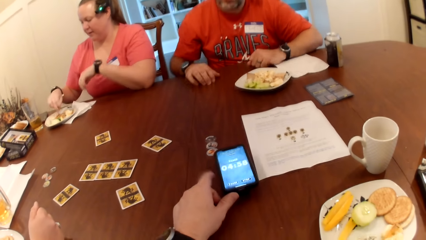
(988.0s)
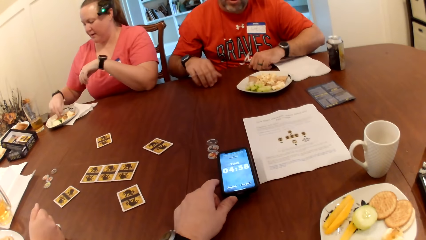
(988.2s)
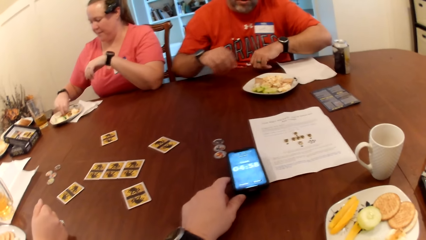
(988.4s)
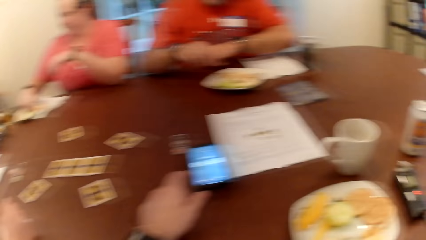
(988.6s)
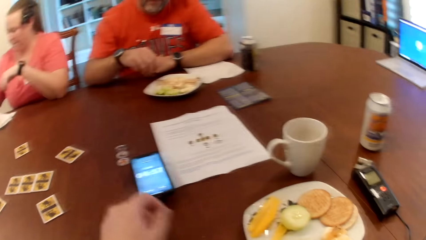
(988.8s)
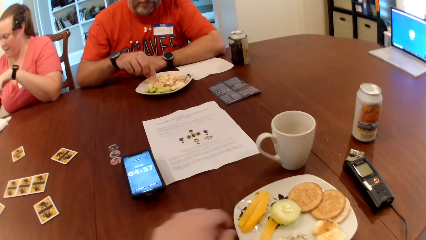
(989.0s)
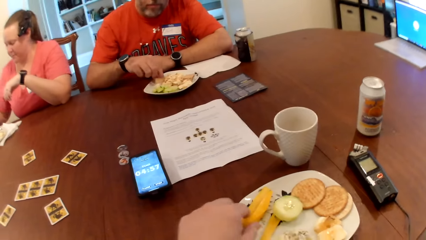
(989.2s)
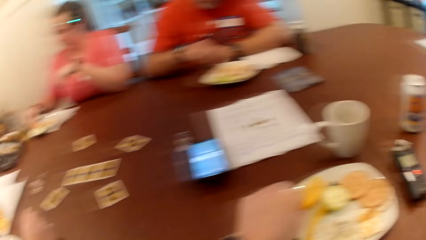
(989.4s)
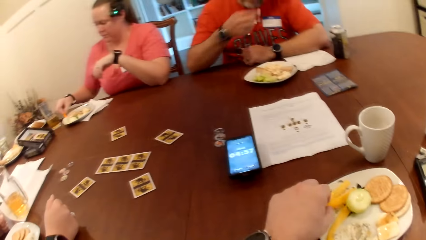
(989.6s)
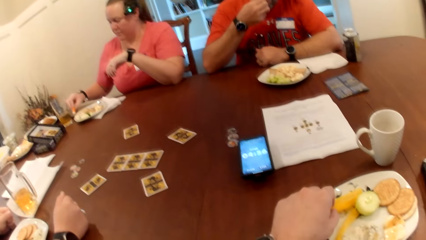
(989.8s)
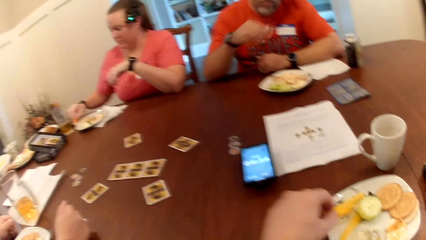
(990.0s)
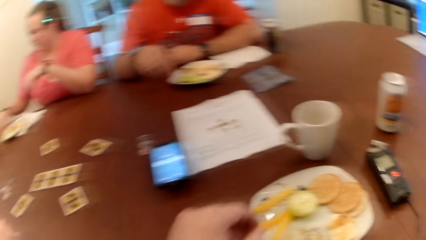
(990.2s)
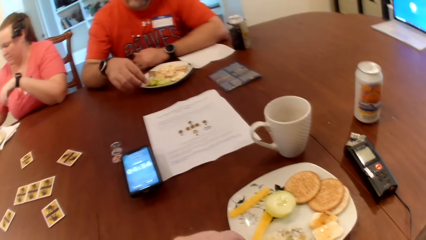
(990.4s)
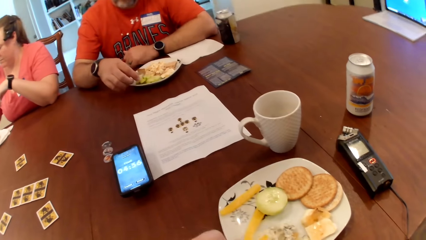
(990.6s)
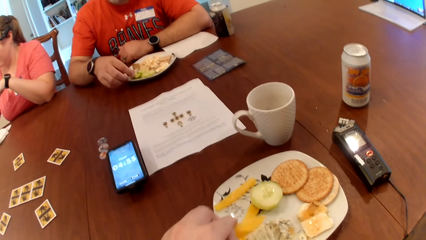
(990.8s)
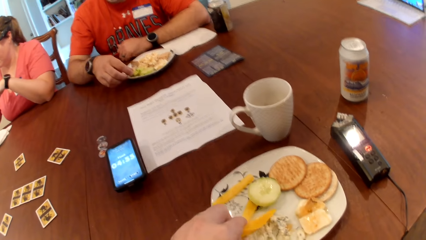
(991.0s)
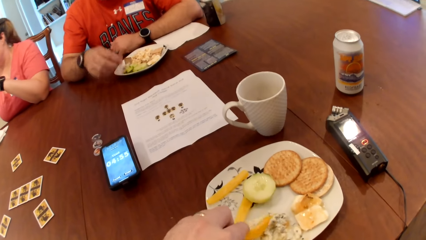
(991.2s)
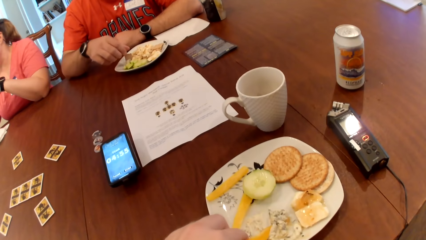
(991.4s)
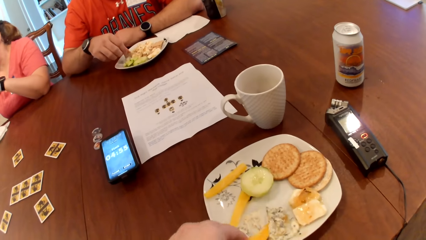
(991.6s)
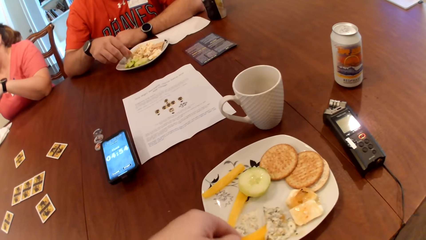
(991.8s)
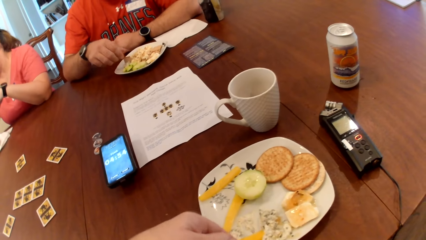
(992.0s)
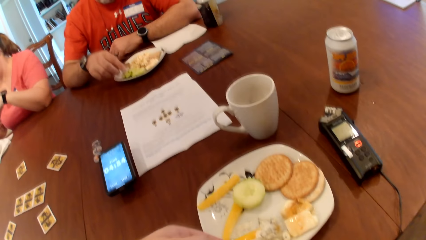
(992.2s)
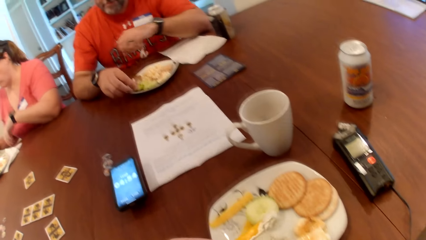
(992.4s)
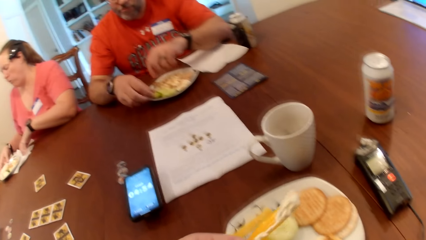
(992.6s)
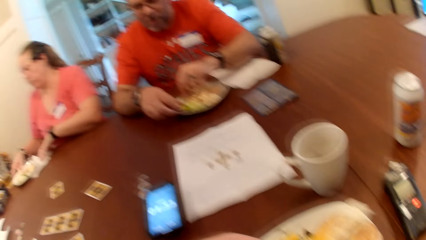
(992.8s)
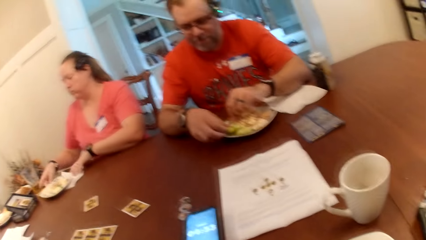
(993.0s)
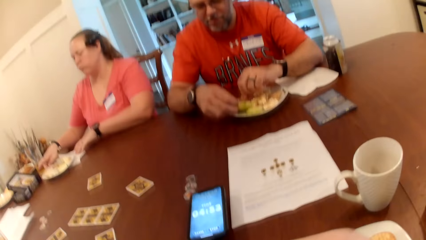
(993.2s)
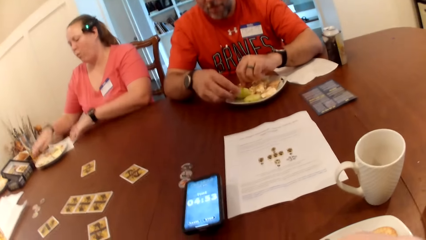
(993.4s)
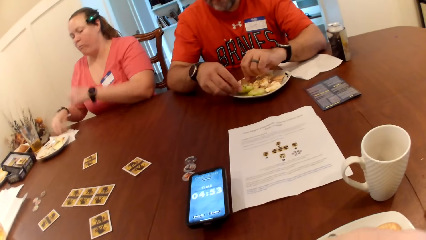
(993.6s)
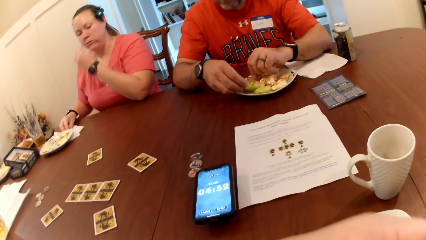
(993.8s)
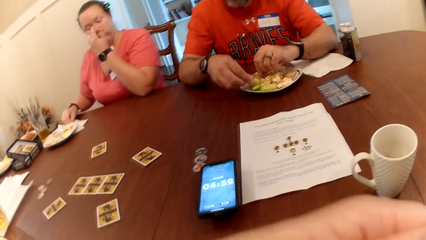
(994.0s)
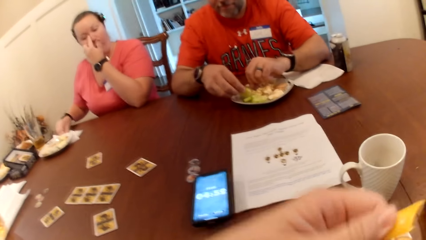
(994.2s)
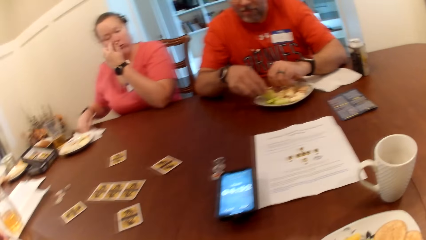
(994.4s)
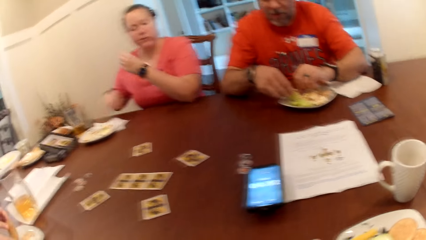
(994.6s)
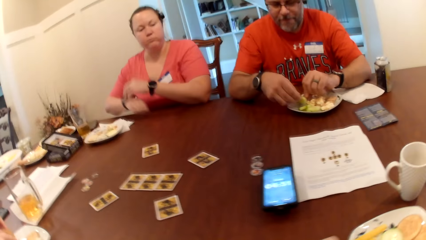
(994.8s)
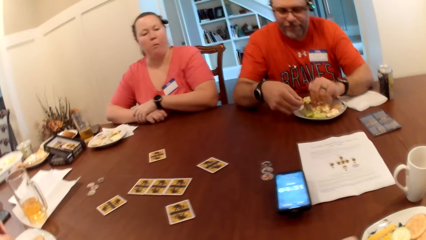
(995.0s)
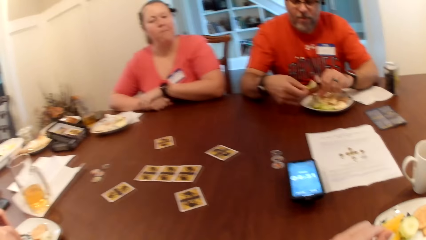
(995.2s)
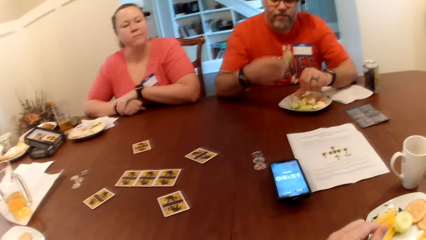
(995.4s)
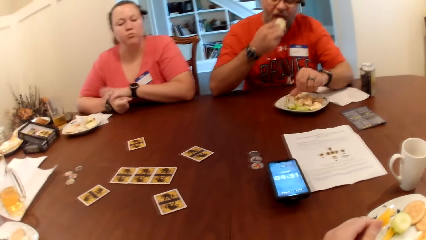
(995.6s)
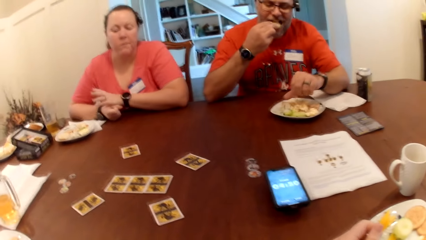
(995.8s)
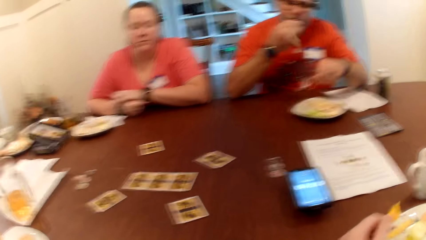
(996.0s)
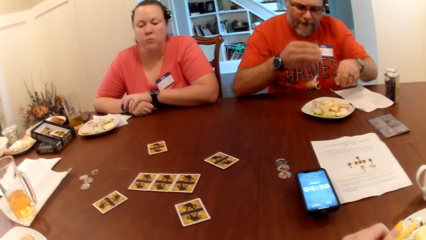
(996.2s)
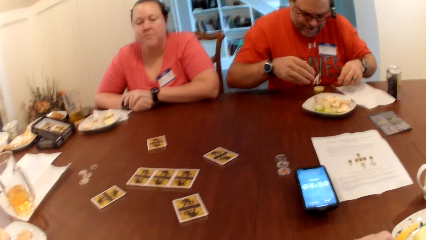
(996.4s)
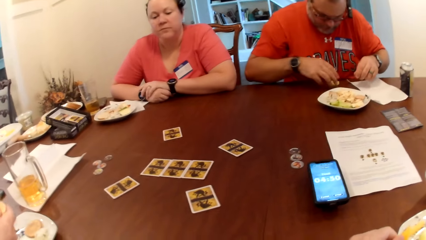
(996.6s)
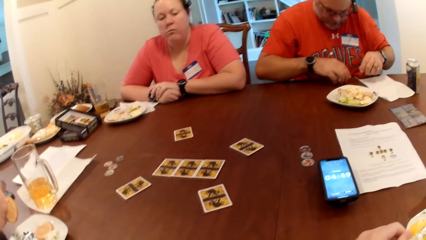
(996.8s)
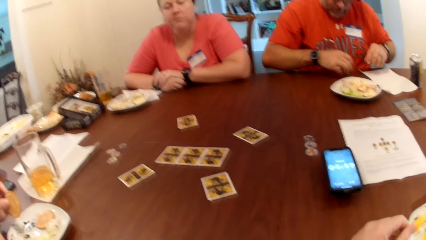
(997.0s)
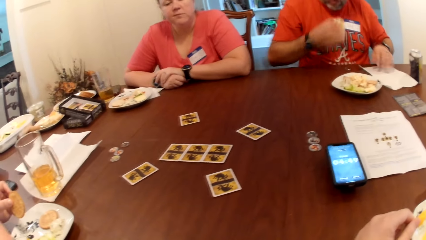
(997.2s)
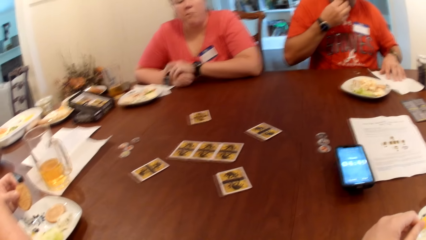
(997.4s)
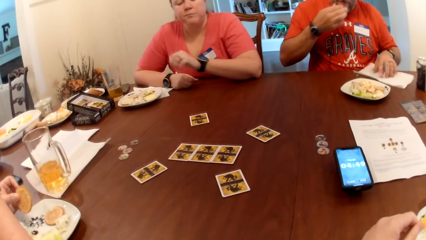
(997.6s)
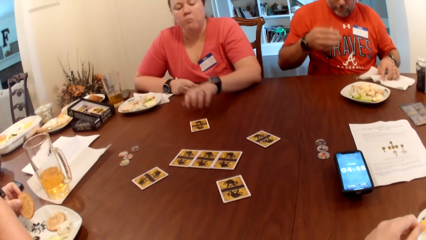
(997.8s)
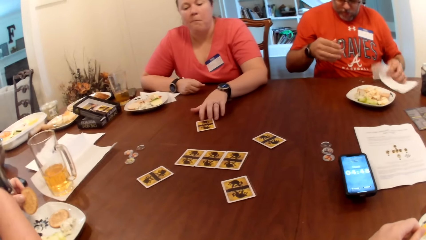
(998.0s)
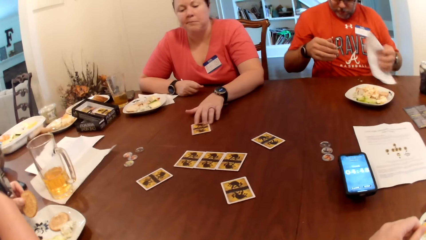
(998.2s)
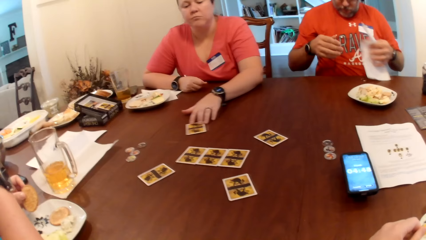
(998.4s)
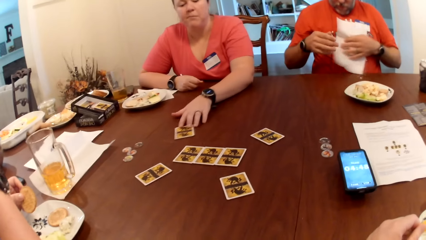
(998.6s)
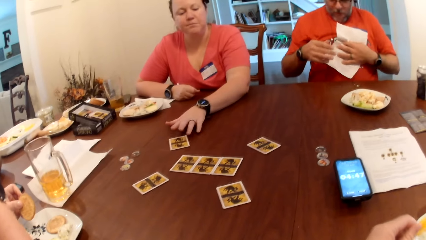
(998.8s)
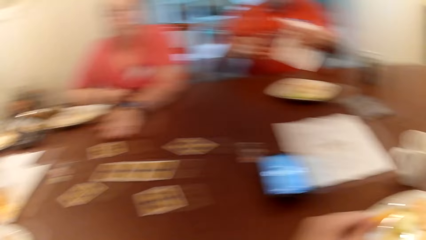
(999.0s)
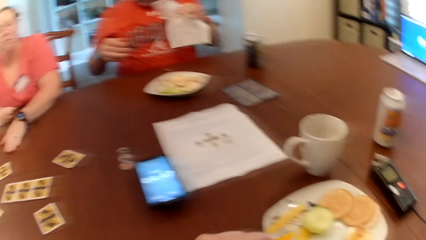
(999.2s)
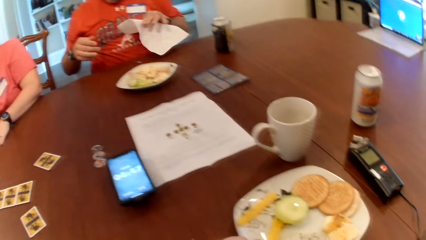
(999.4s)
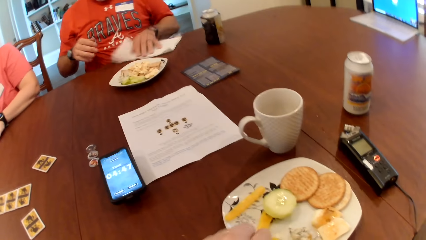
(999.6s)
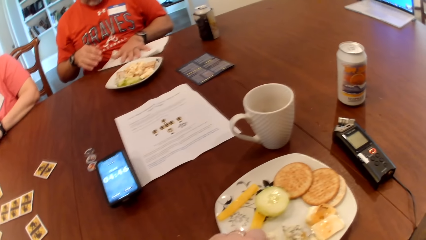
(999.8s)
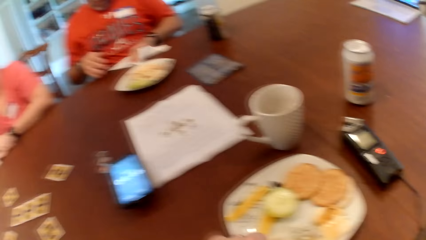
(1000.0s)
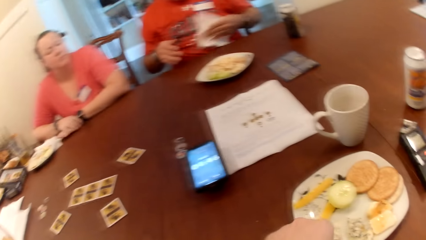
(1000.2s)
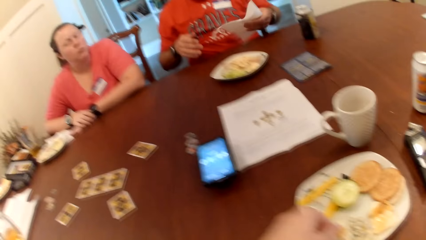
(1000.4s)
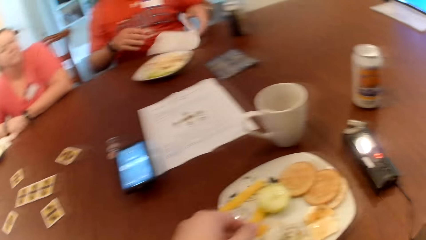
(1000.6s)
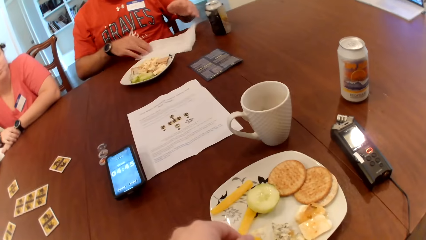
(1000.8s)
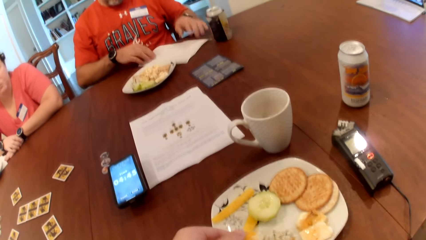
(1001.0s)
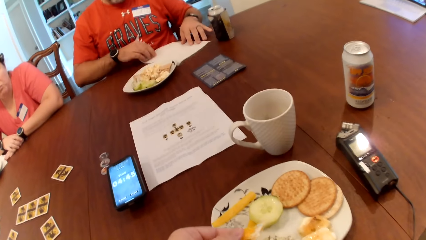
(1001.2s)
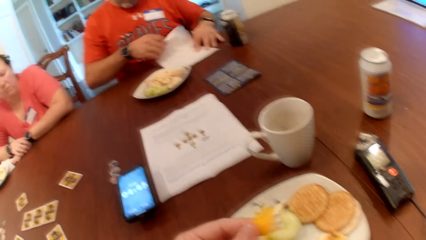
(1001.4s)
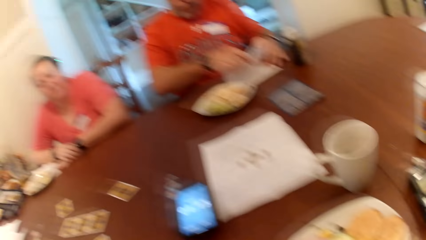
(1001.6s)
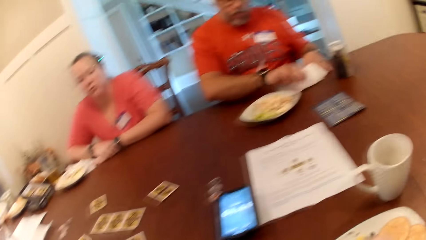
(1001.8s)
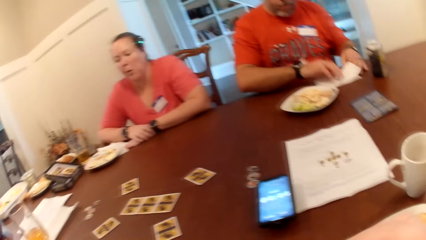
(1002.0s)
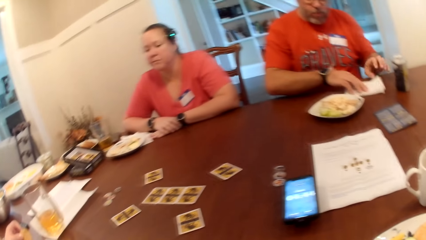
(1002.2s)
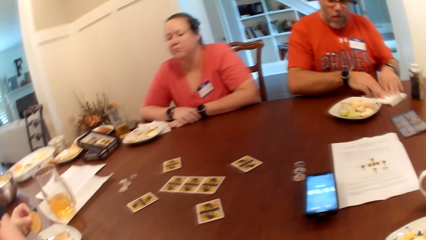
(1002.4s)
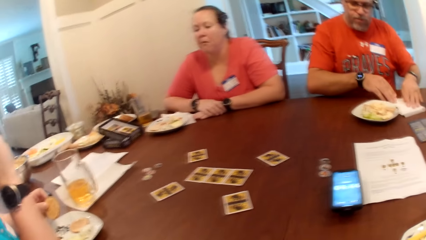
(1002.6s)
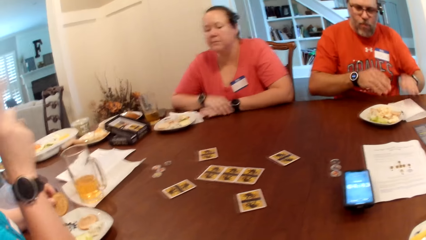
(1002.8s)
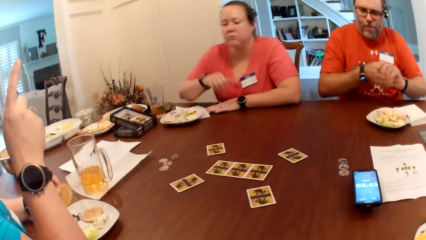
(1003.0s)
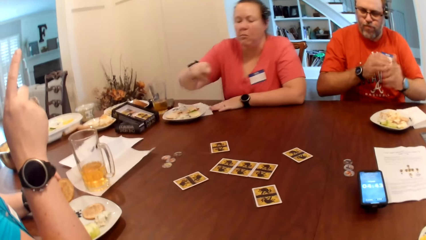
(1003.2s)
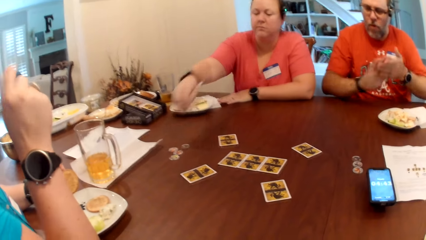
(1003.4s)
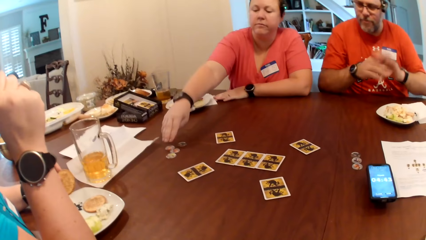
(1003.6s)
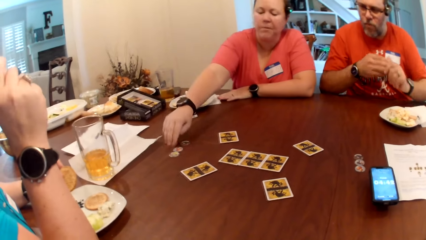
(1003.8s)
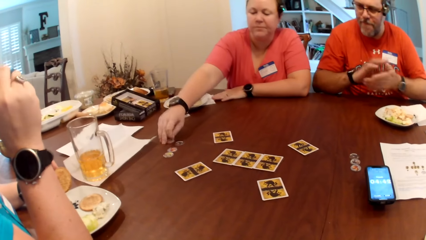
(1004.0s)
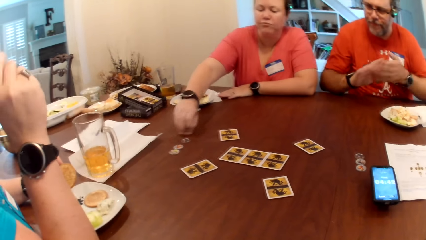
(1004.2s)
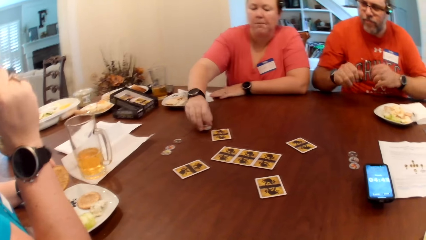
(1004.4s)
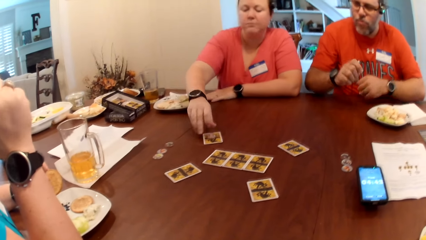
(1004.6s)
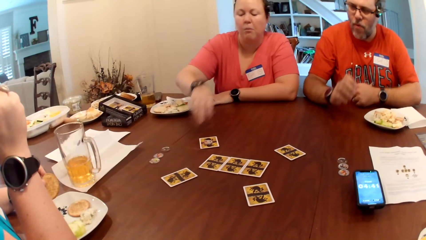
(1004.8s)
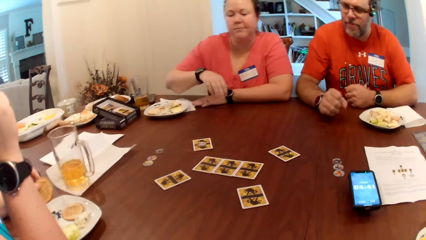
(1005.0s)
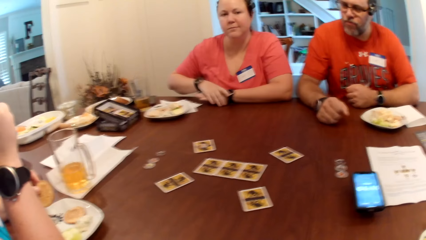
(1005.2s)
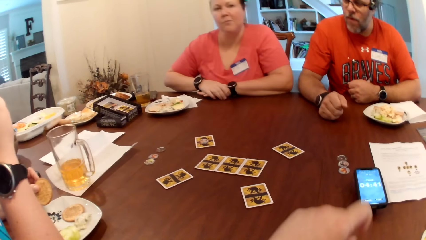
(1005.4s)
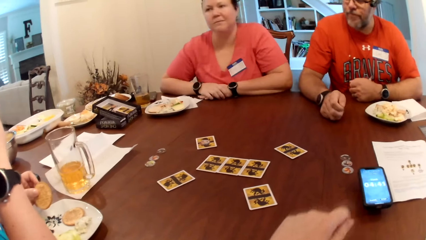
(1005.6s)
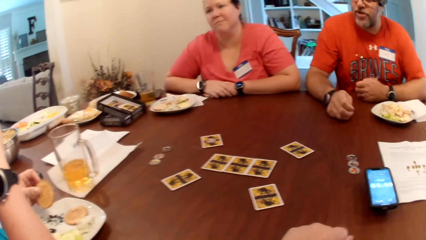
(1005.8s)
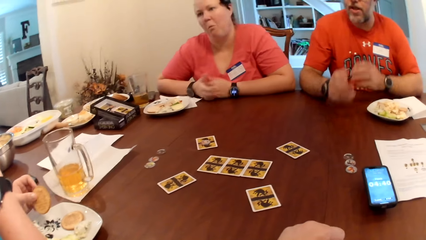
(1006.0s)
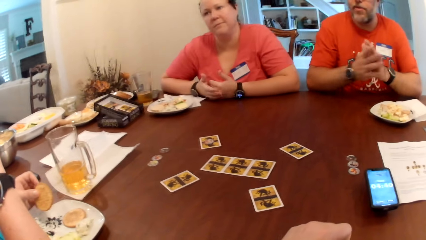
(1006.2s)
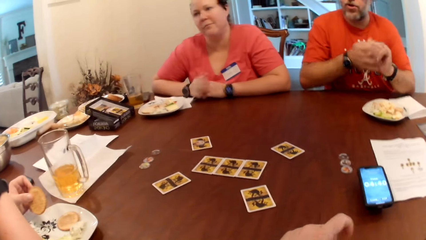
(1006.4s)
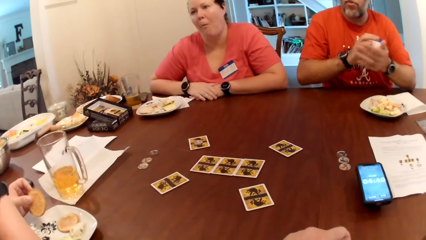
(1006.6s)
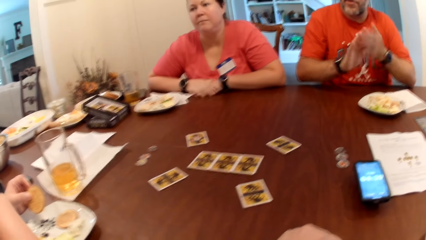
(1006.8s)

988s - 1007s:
A woman picks fruit from the plate with her left hand. The camera wearer adjusts the plate on the table with his left hand. A man eats the fruit in his right hand. The camera wearer picks the fruit in his plate with his left hand. He eats. The man eats the fruit in his right hand. Another woman picks a biscuit in the plate with her left hand. The man picks up the fruit on the table with his right hand and picks up the tissue paper on the table with his left hand. The first woman moves the card on the table with her left hand. The man cleans the table with the tissue paper in his left hand and folds the tissue paper with his left hand. The first woman picks a token from the table with her right hand and drops the token on the card with her right hand.
